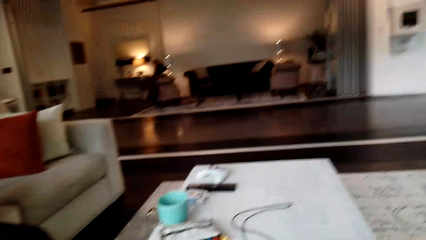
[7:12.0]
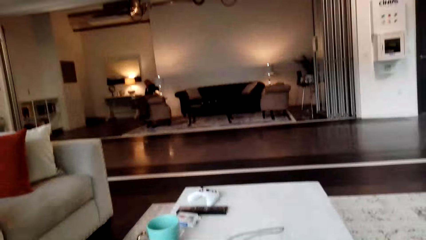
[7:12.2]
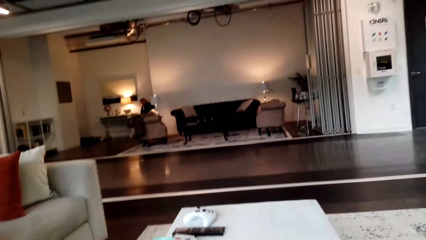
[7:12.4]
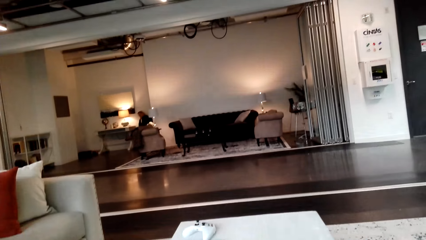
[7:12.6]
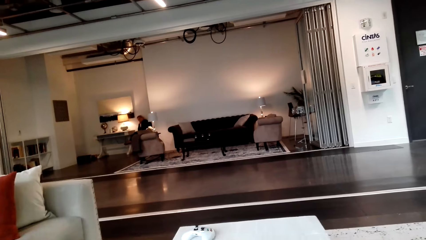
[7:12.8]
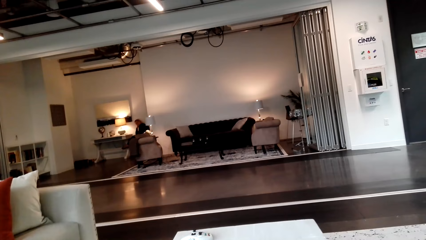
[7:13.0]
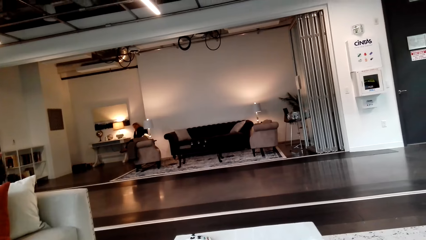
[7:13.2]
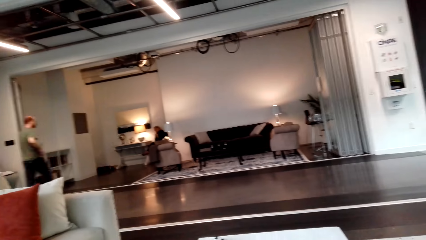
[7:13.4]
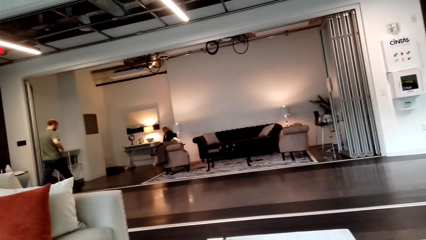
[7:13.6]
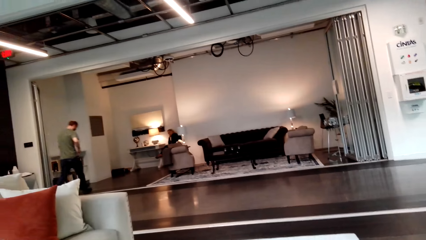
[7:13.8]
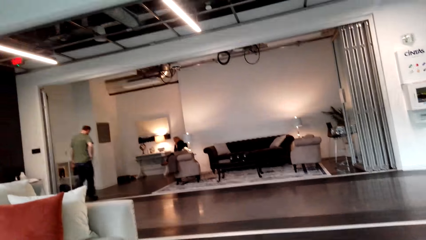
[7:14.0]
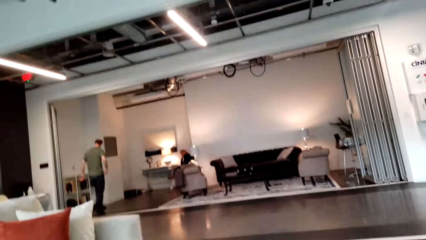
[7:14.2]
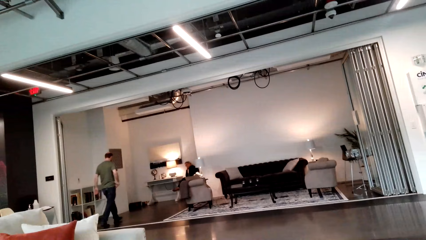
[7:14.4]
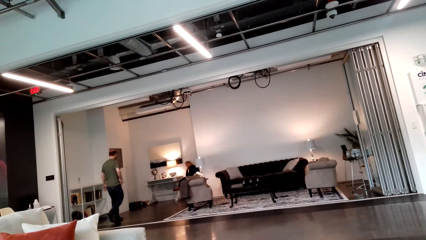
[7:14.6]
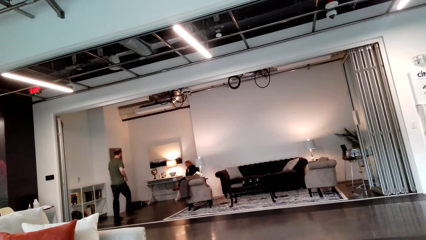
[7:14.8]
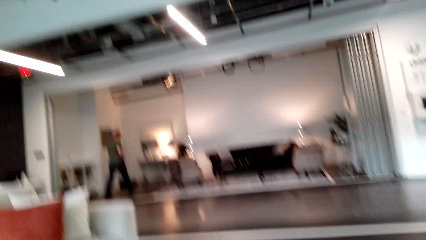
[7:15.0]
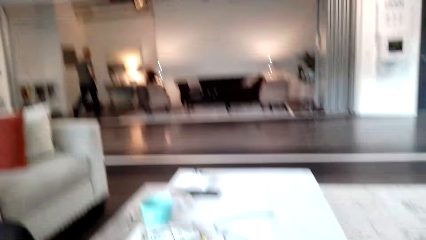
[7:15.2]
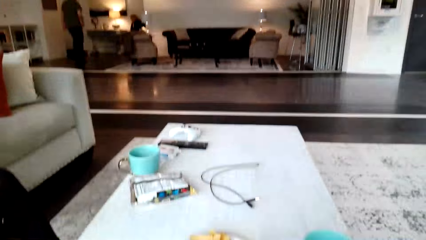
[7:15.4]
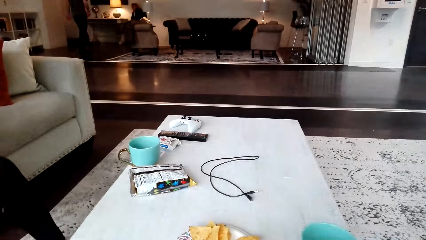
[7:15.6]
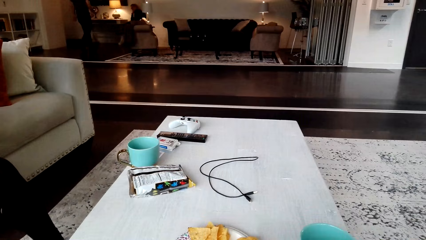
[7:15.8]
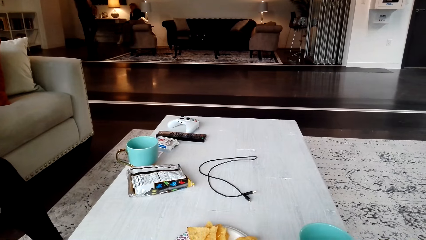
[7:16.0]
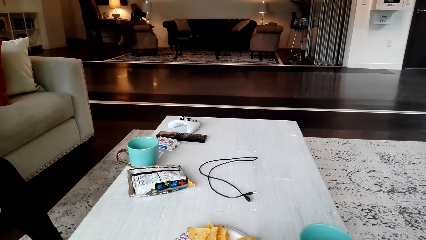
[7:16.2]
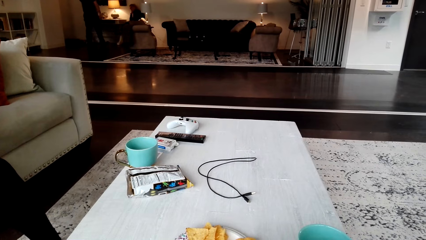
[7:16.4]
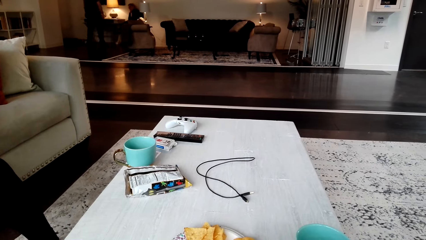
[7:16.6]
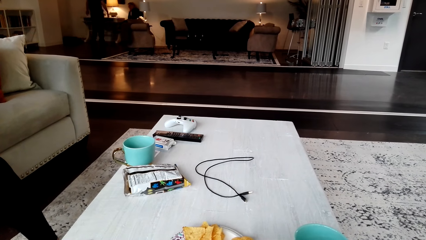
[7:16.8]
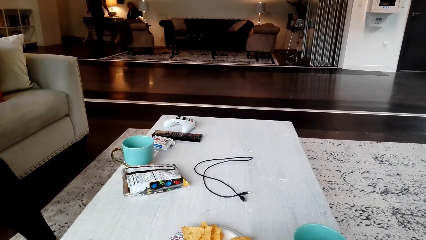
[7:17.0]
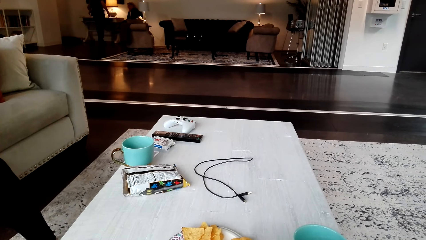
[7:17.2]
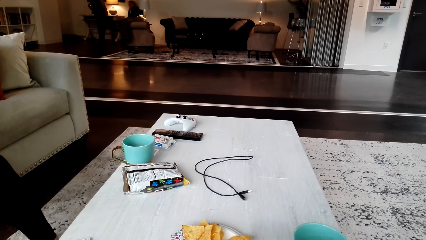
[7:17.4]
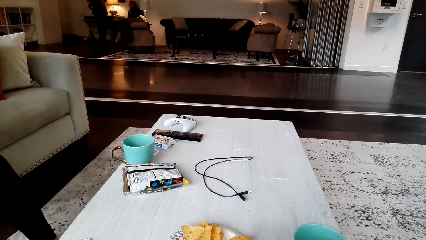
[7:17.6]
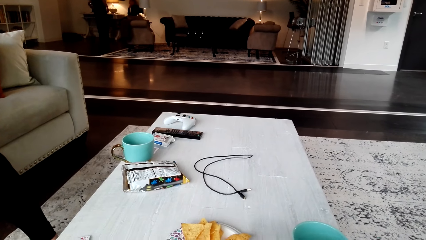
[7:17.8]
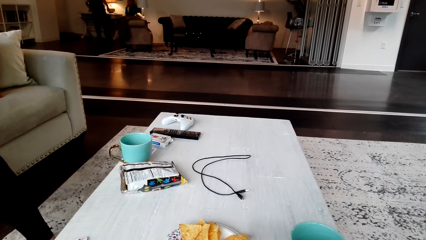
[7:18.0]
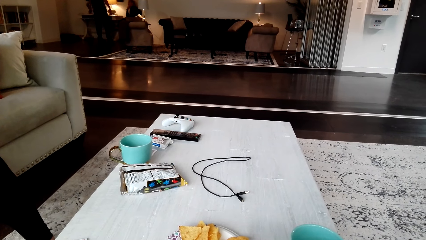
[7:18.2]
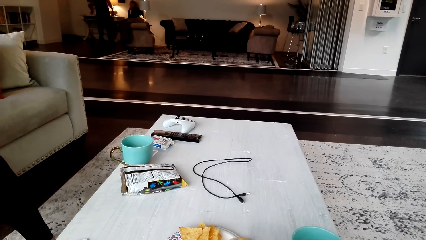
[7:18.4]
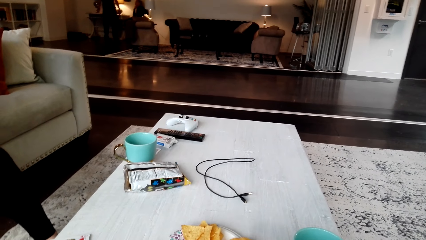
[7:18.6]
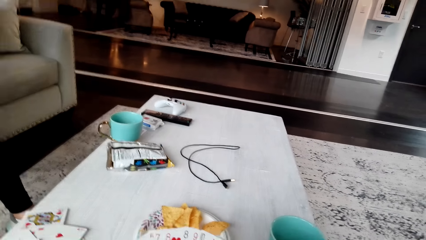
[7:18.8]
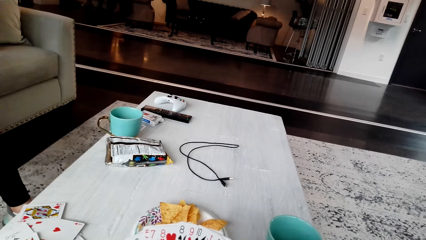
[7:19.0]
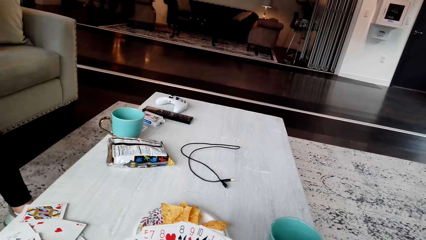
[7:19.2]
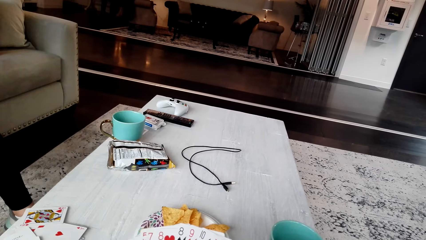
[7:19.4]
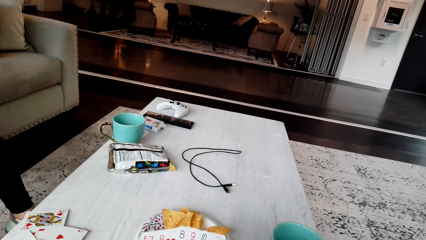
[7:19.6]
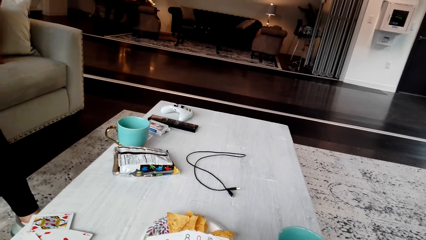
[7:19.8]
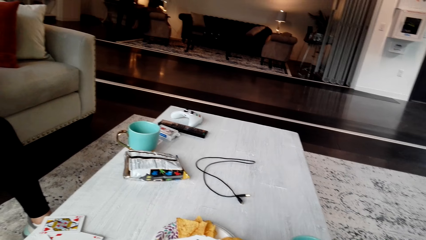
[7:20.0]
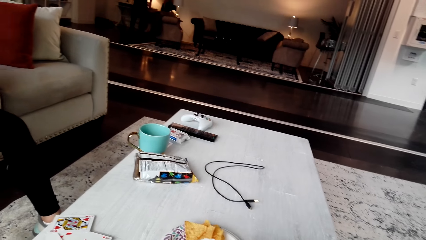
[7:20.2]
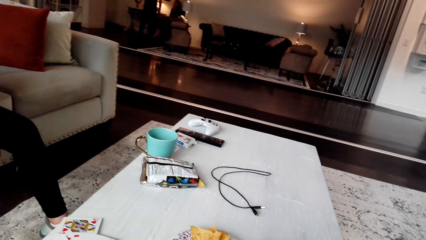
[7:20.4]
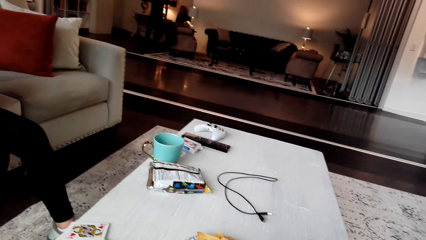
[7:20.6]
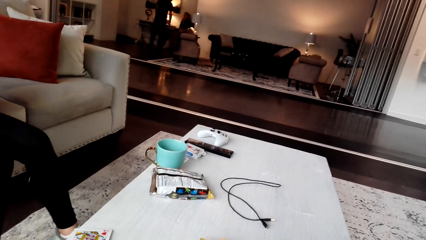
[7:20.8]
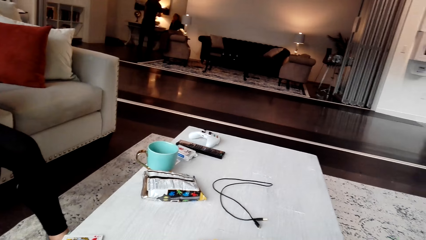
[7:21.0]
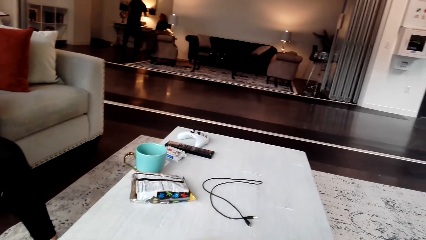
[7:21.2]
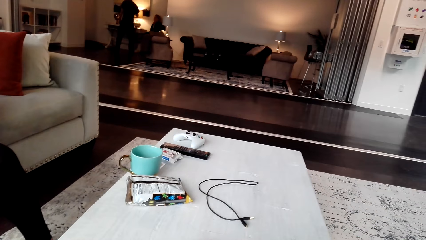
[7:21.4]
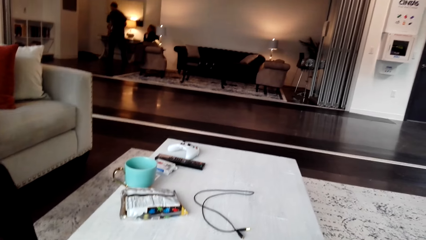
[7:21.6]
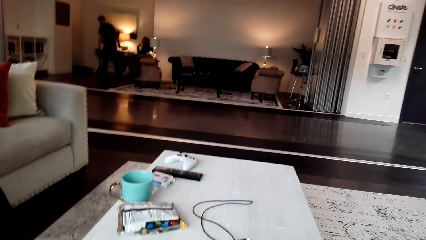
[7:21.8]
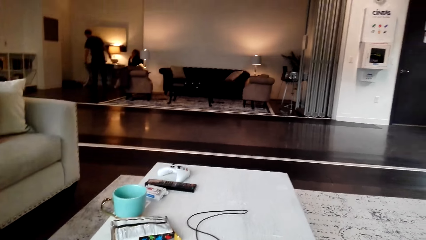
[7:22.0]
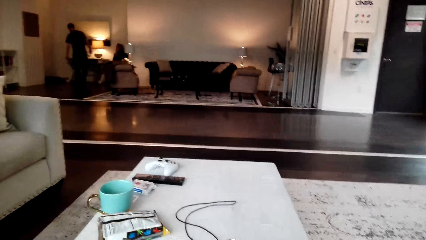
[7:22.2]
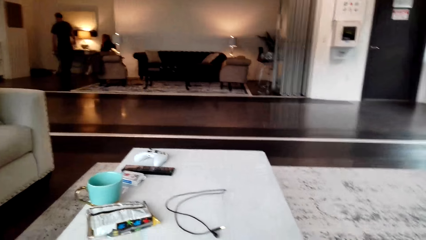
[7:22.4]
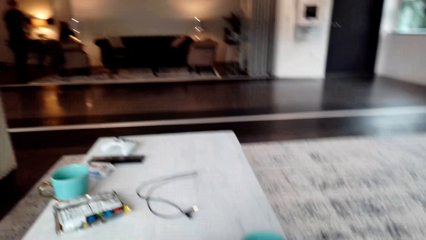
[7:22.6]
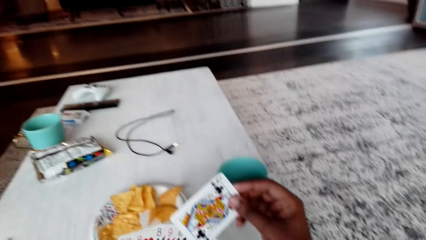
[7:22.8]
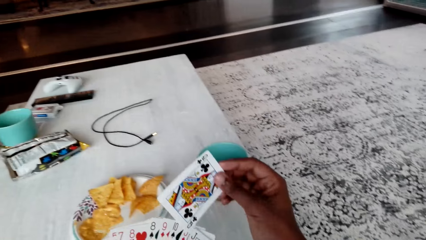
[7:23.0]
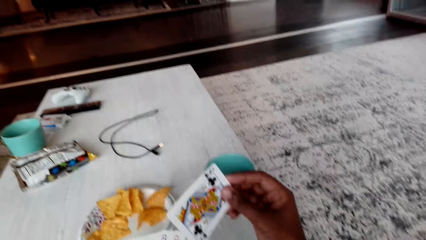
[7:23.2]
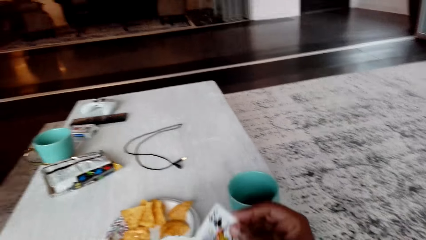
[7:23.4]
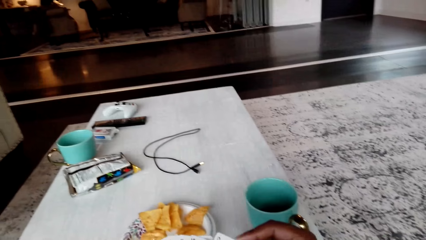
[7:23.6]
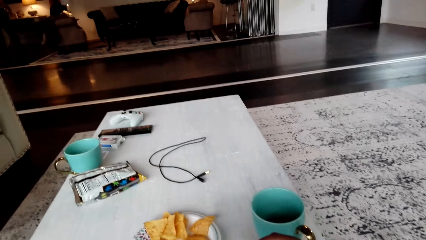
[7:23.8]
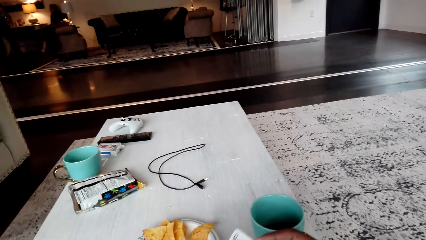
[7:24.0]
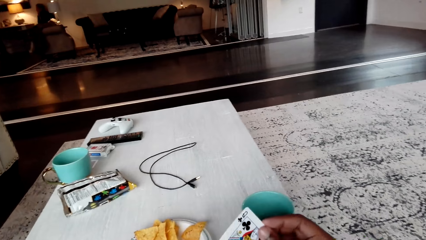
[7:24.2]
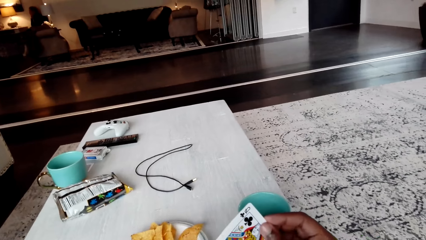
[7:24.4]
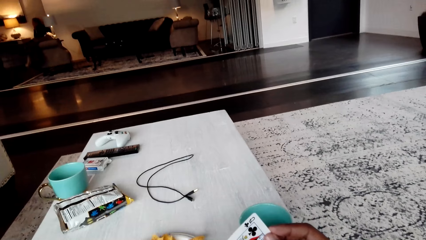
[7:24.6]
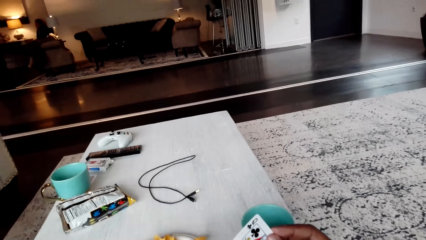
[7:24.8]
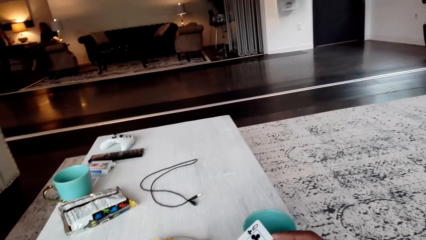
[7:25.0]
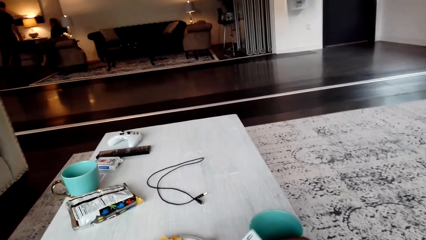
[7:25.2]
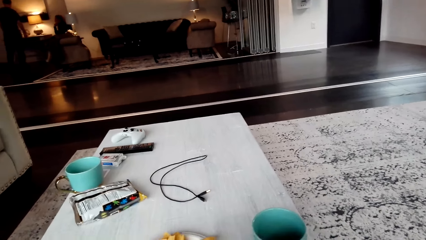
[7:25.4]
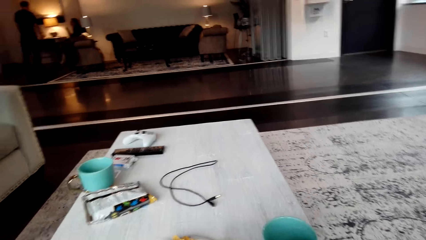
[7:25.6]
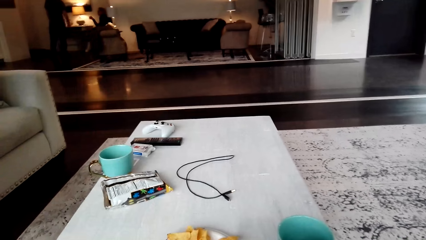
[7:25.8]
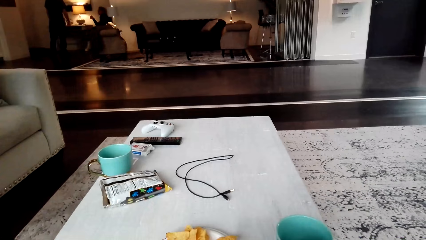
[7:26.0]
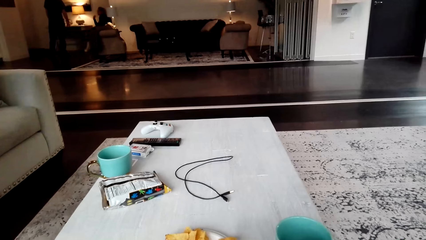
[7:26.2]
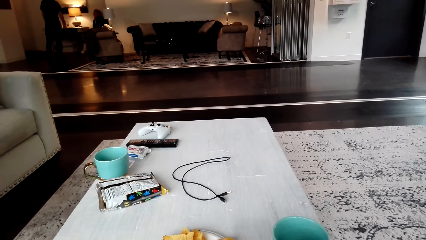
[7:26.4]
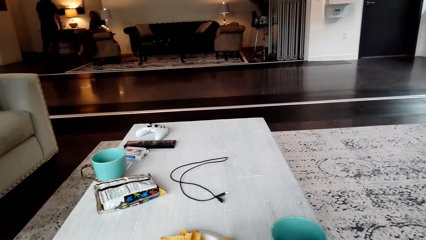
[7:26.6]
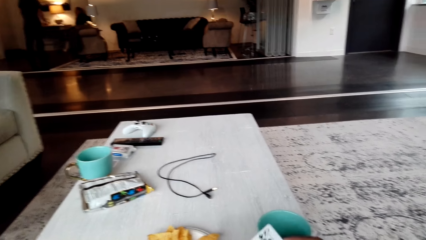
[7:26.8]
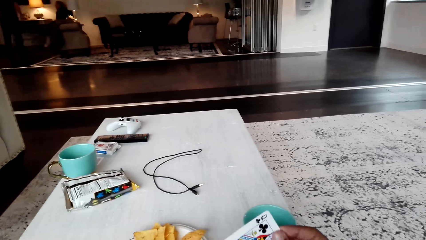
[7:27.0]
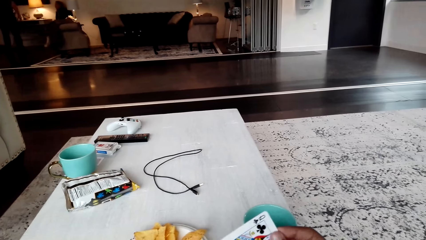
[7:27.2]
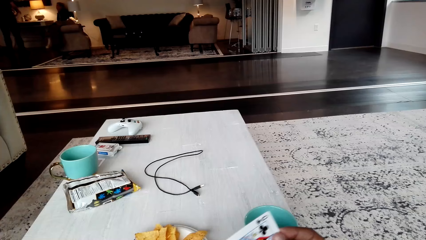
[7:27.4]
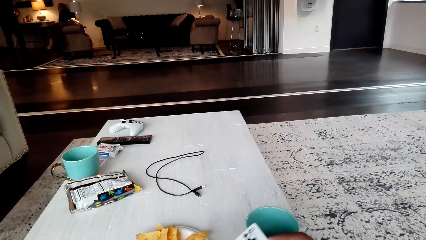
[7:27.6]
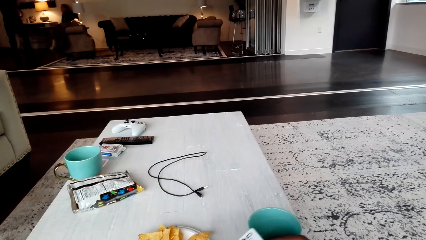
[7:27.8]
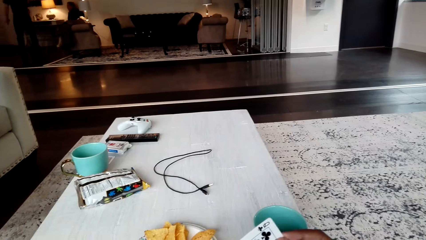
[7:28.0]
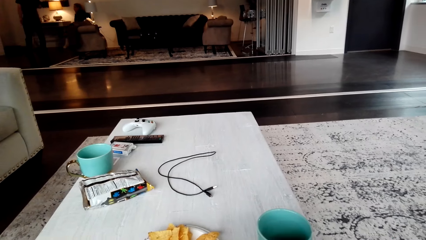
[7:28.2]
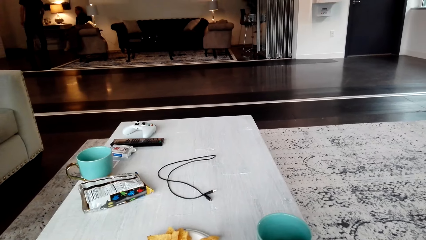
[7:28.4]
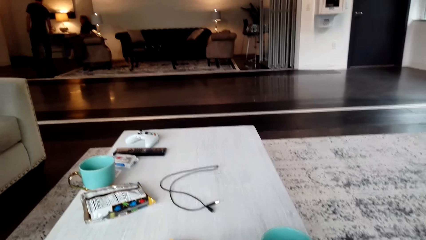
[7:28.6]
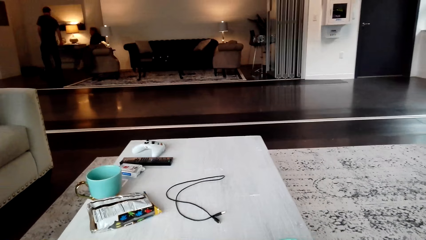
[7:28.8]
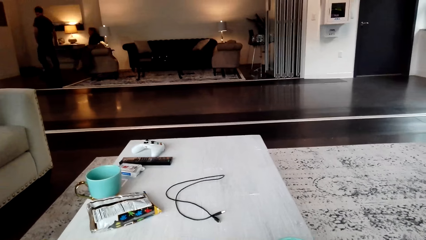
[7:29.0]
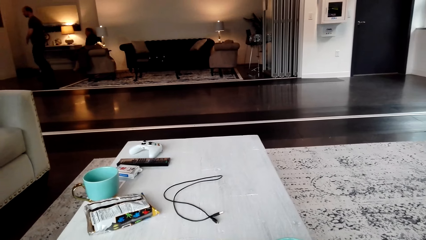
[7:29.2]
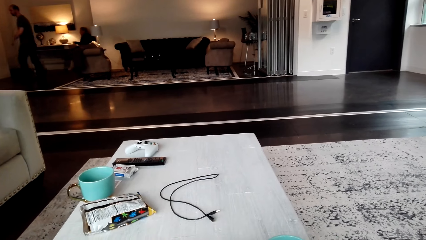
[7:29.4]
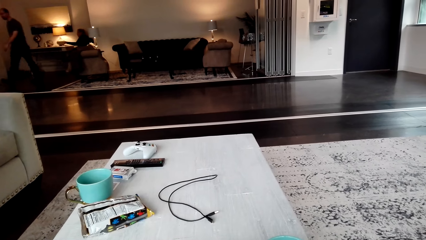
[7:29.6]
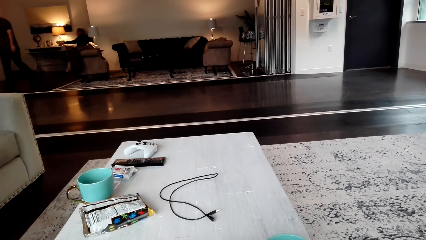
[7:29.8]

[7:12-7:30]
The camera wearer looks around the house. They look at the table. They hold cards on the hands. They look around. They hold a card and look at the cards. They look down. They hold a card. The woman interacts with the camera wearer.
